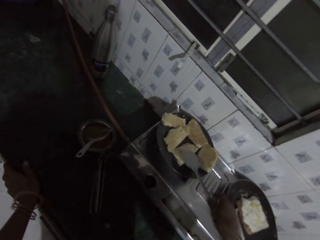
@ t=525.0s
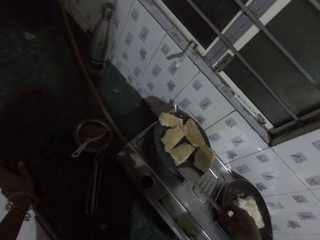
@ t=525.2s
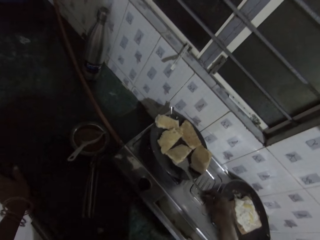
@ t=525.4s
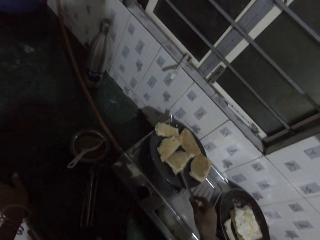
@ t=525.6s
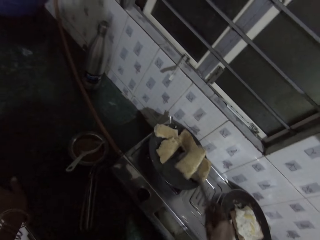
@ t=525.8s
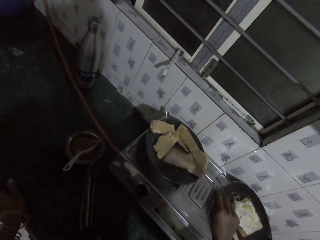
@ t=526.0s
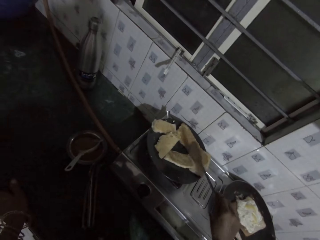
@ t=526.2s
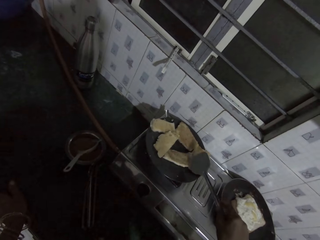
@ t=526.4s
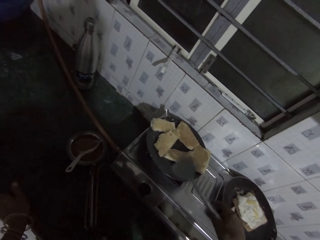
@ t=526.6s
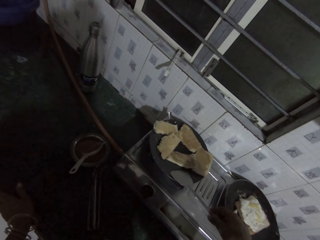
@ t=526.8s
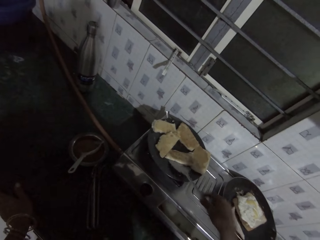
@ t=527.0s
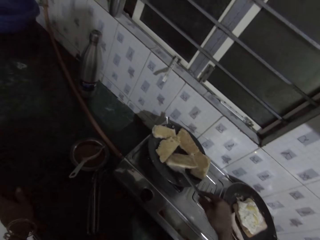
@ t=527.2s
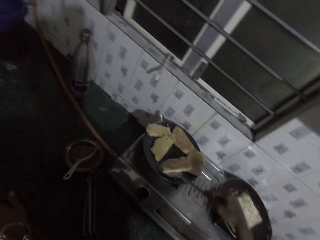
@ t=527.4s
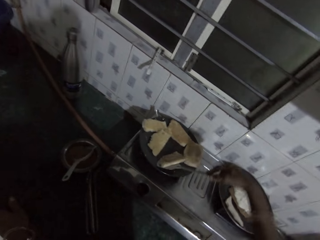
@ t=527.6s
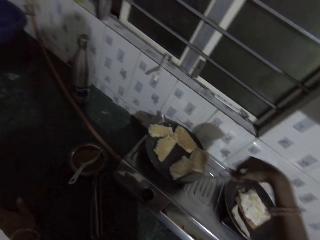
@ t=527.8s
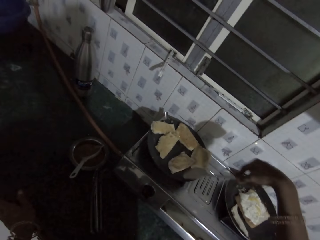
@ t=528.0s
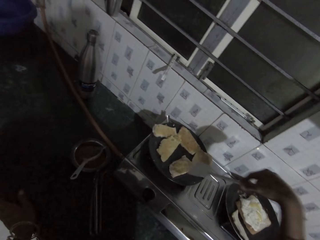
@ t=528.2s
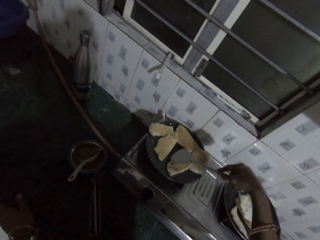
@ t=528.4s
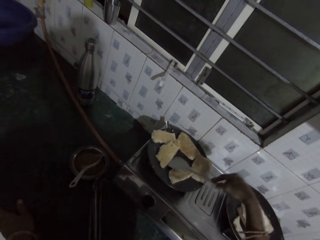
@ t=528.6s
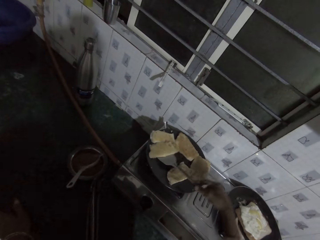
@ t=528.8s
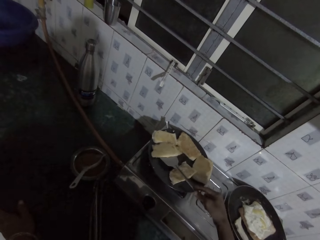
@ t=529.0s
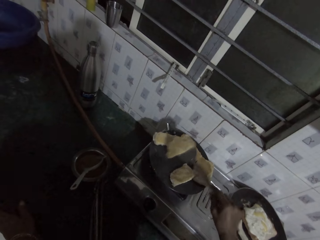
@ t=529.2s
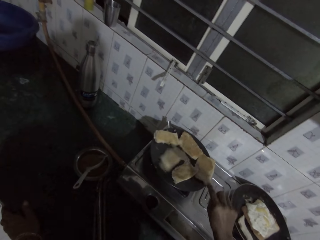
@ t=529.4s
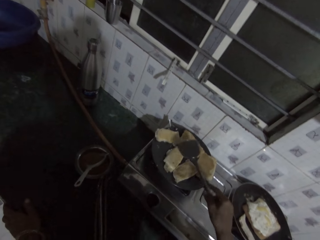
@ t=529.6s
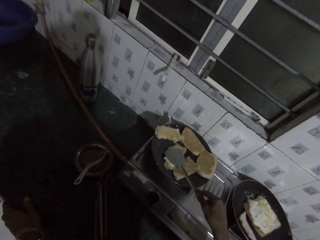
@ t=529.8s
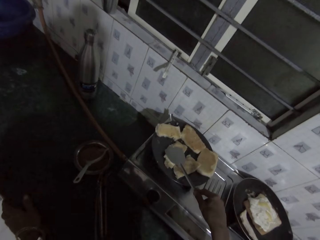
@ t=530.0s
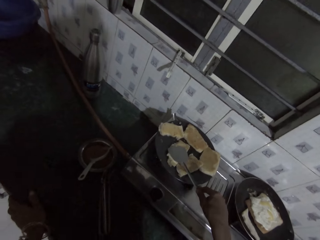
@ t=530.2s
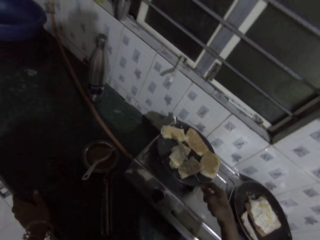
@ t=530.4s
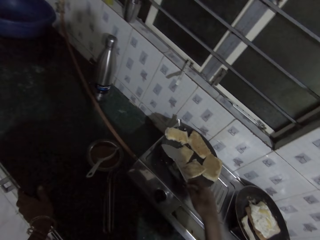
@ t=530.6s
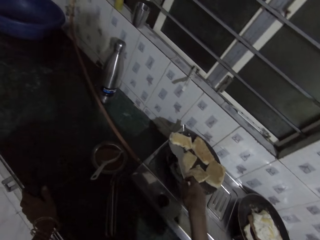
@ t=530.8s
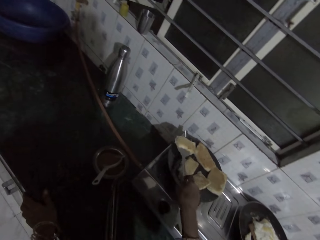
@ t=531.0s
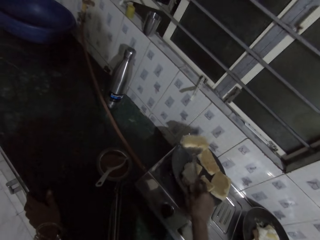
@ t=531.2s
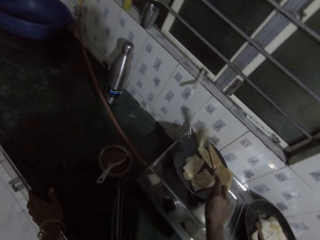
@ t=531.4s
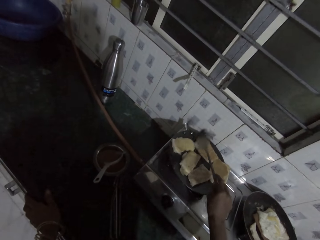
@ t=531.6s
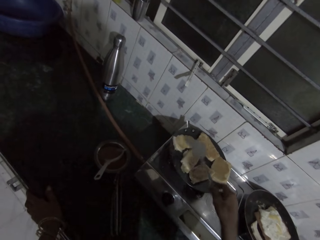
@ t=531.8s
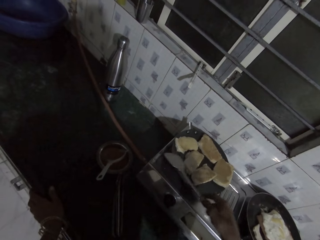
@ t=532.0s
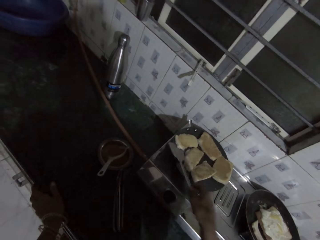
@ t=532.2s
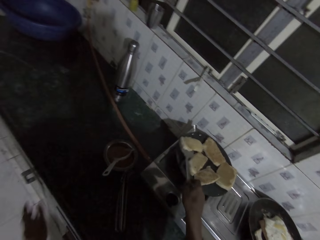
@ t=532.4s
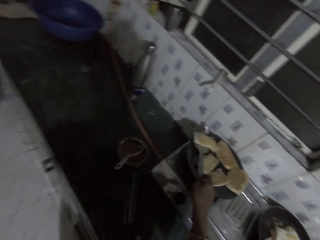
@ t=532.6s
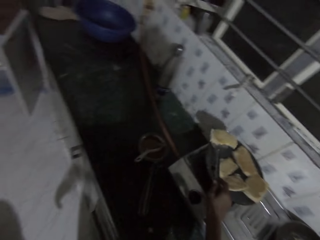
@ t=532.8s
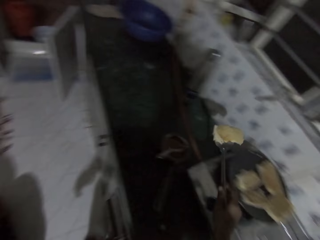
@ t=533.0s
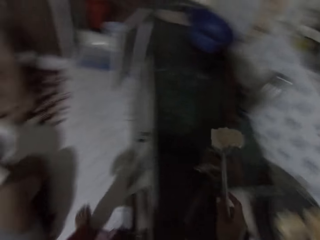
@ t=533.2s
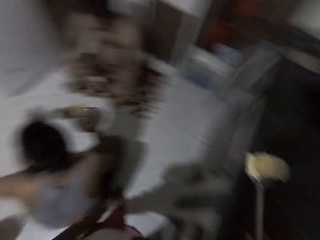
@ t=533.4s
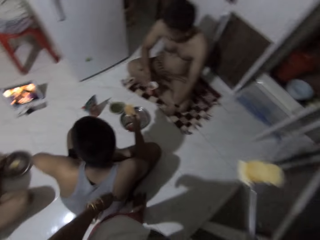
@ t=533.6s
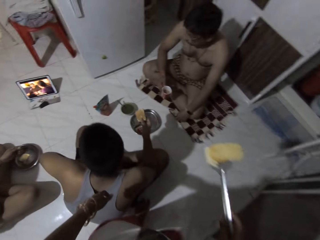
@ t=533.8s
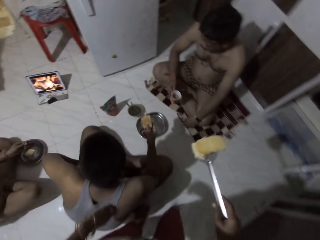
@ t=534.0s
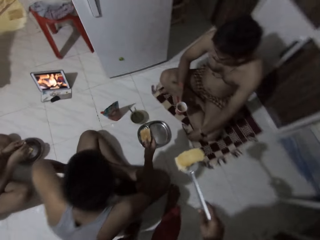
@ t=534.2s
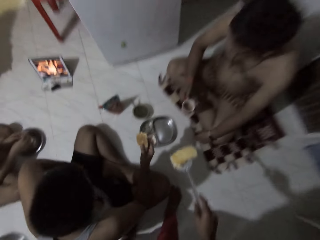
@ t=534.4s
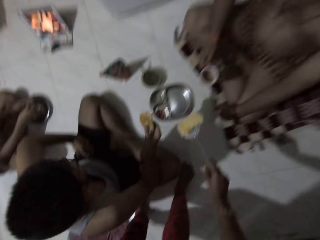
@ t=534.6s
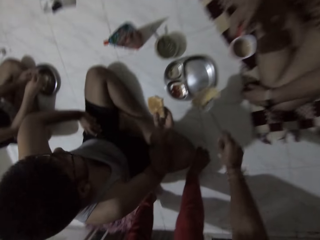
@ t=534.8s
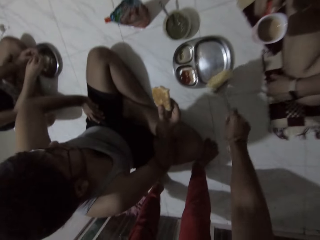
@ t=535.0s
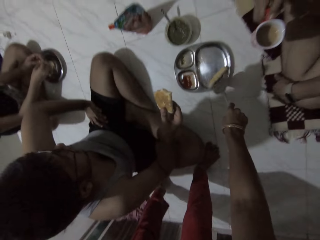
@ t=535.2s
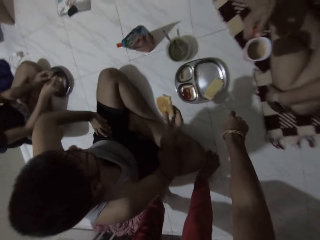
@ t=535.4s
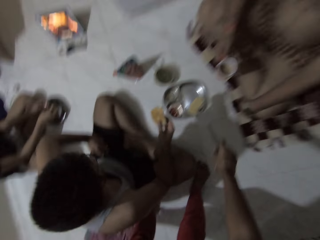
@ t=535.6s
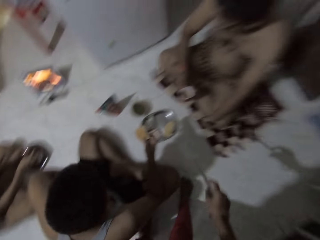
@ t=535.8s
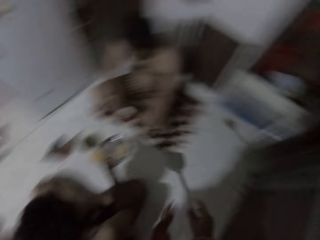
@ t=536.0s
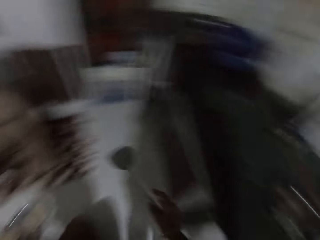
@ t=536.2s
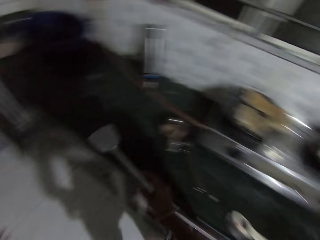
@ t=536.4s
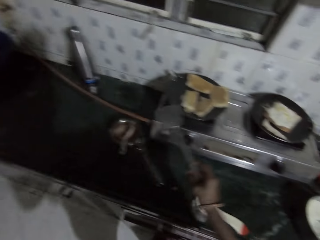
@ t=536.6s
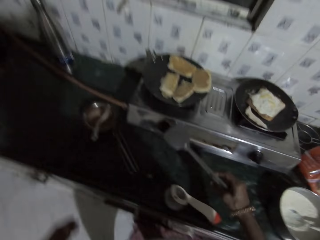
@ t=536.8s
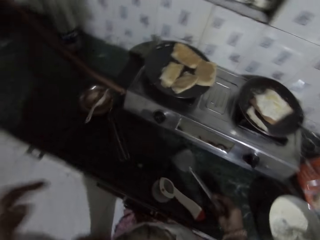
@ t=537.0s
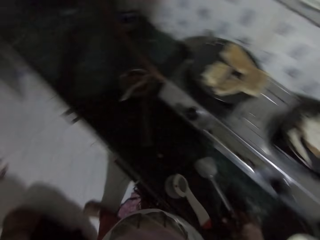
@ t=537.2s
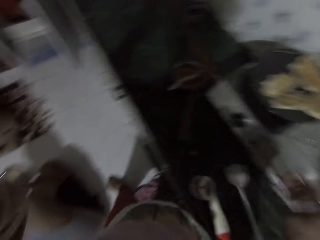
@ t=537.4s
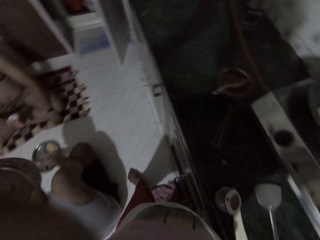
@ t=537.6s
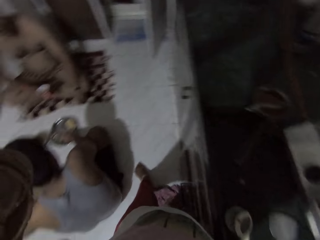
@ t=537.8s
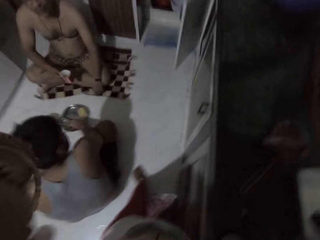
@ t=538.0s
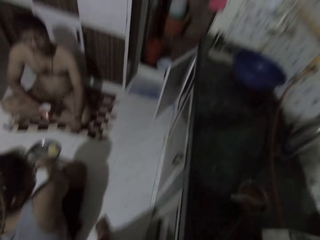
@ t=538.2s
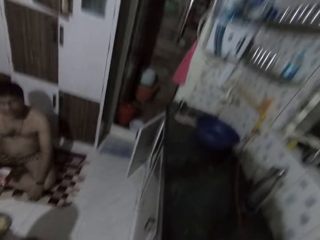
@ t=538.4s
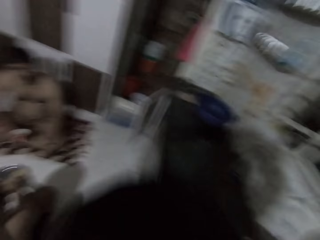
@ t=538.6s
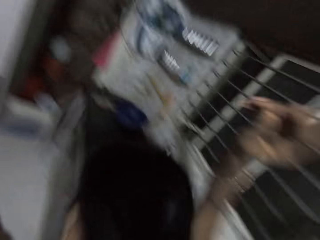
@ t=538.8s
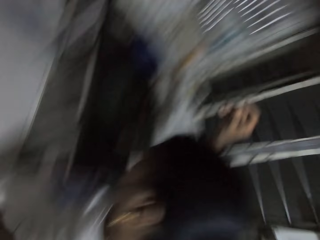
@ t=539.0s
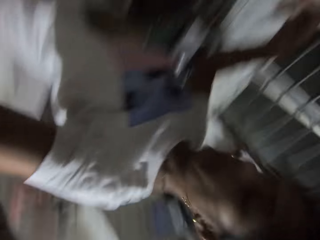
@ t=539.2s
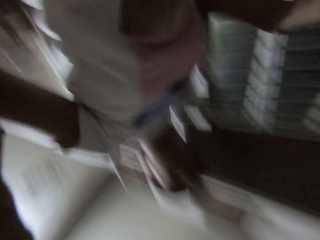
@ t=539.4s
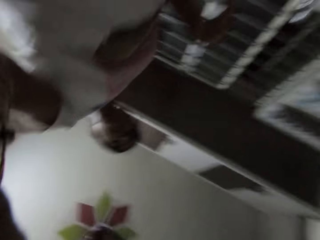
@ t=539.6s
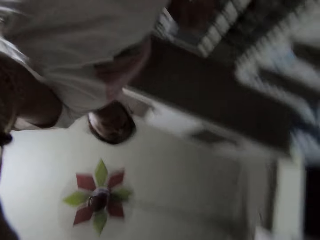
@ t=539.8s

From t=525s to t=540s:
The camera wearer picks a spoon on the pan. She turns over sandwiches in the frying pan on the cooker with the spoon in her right hand. She picks a fried sandwich from the frying pan on the cooker with the spoon in her right hand. She serves the fried sandwich on a plate on the ground with the spoon in her right hand. She talks with a man and another man. She drops the spoon in her right hand on the countertop. She stares around the room.

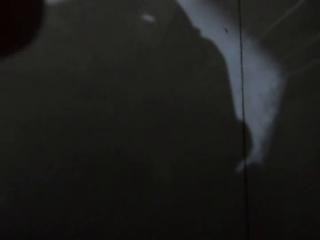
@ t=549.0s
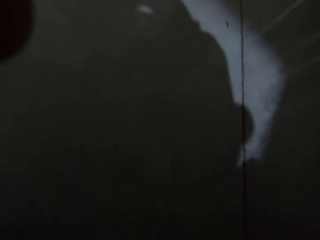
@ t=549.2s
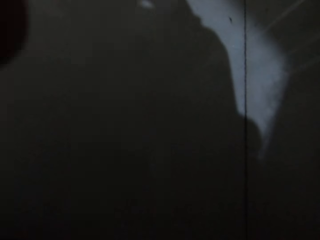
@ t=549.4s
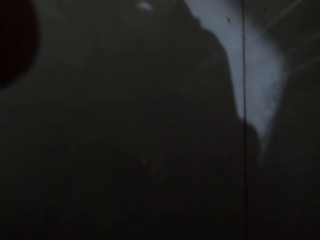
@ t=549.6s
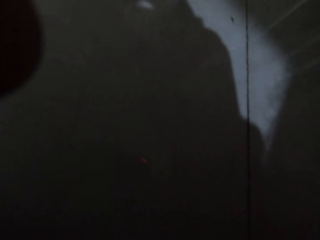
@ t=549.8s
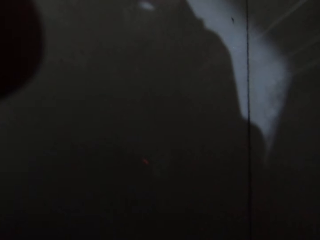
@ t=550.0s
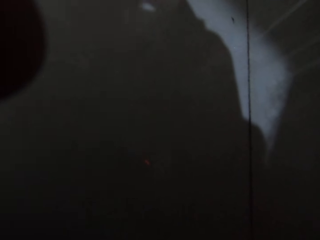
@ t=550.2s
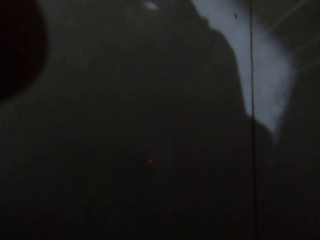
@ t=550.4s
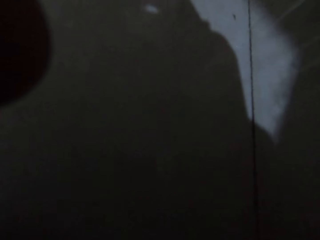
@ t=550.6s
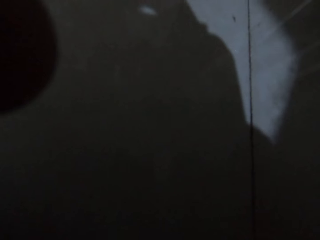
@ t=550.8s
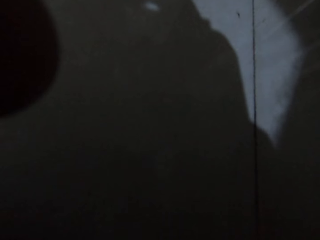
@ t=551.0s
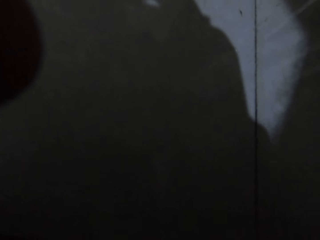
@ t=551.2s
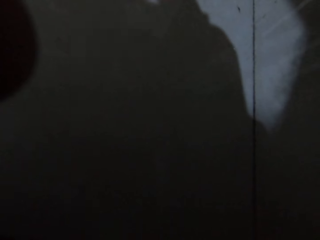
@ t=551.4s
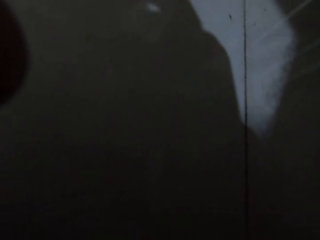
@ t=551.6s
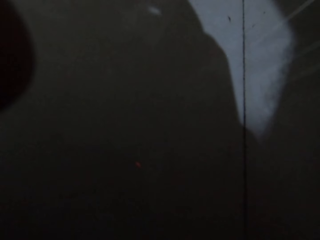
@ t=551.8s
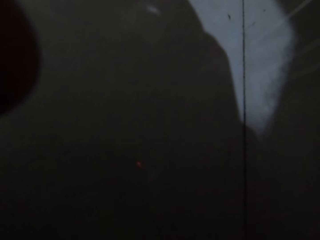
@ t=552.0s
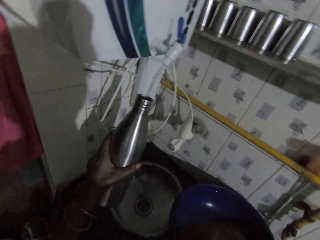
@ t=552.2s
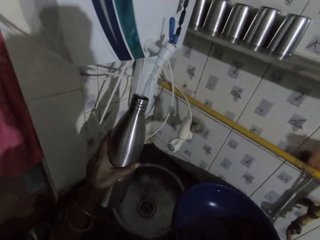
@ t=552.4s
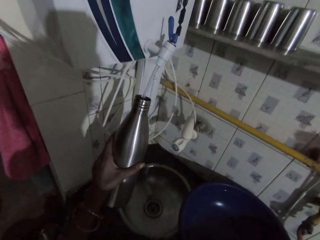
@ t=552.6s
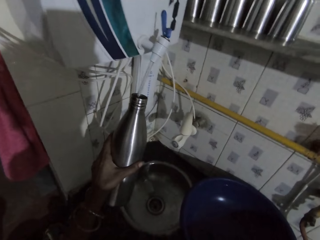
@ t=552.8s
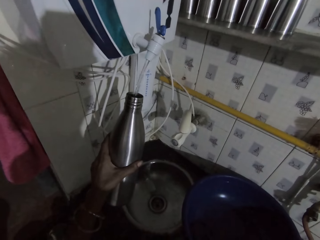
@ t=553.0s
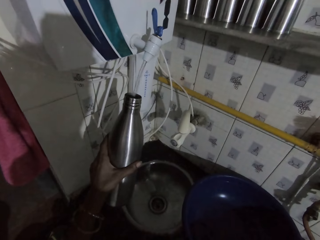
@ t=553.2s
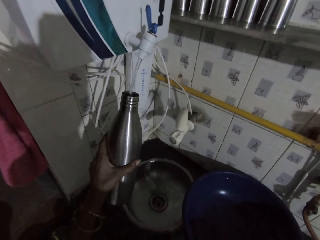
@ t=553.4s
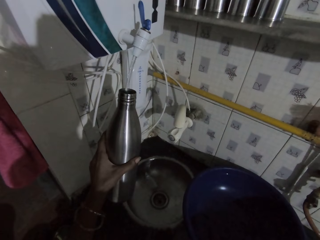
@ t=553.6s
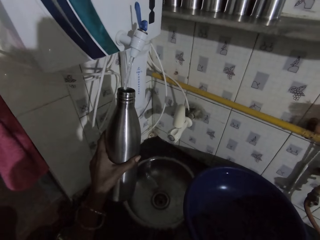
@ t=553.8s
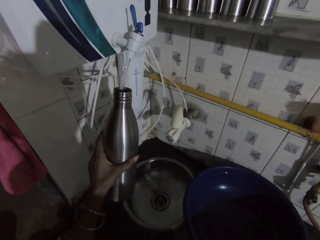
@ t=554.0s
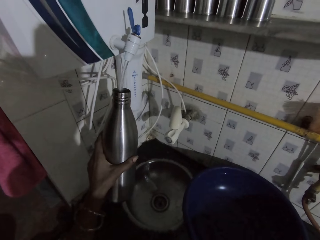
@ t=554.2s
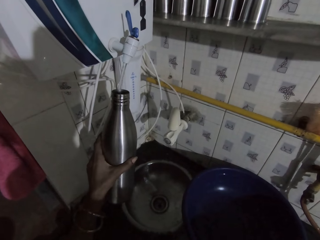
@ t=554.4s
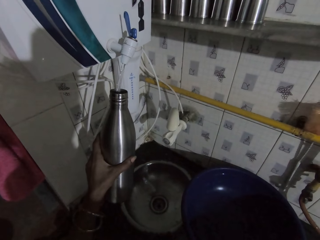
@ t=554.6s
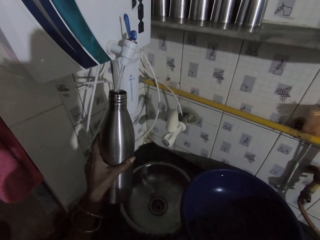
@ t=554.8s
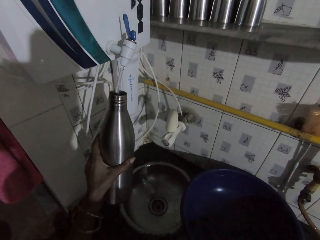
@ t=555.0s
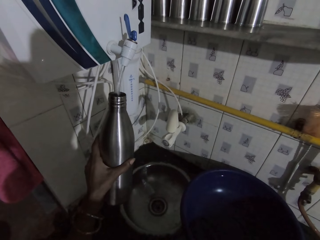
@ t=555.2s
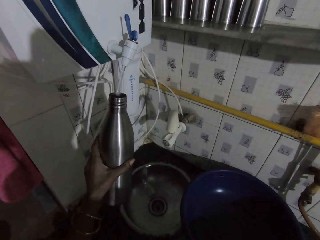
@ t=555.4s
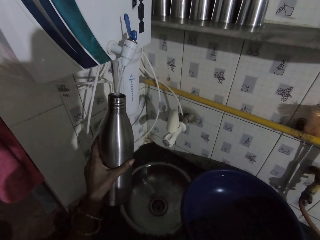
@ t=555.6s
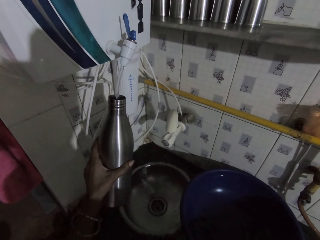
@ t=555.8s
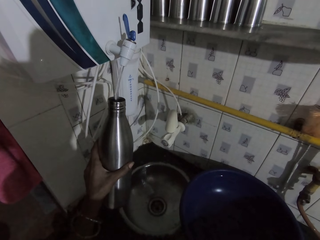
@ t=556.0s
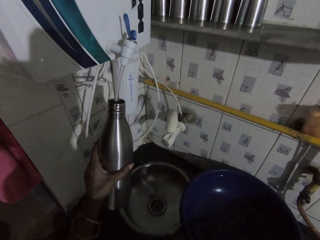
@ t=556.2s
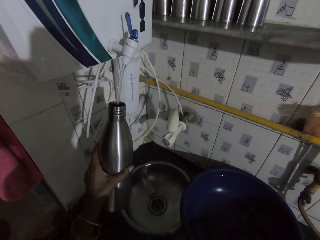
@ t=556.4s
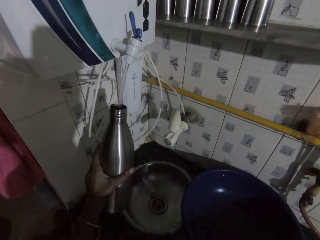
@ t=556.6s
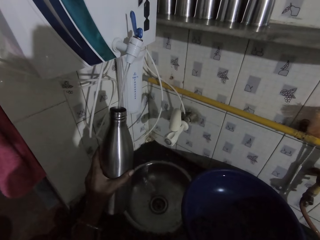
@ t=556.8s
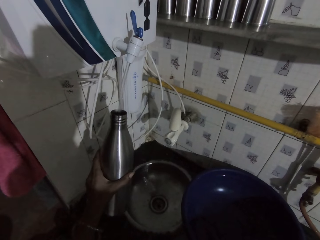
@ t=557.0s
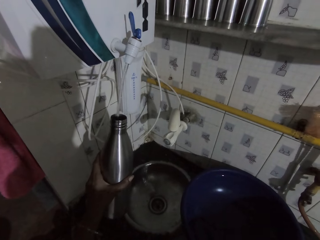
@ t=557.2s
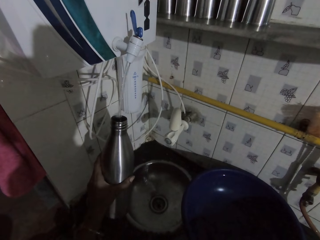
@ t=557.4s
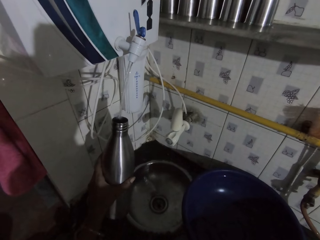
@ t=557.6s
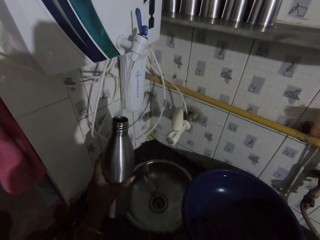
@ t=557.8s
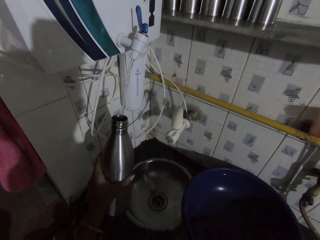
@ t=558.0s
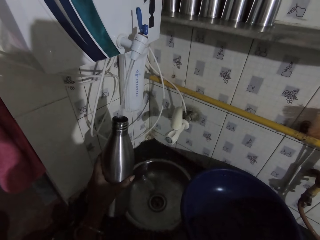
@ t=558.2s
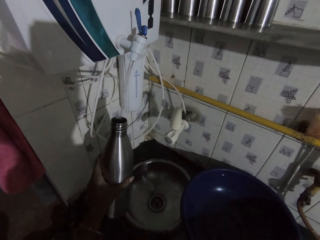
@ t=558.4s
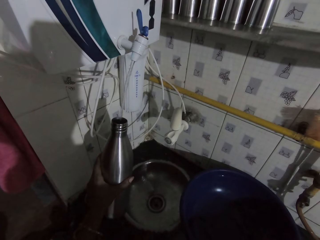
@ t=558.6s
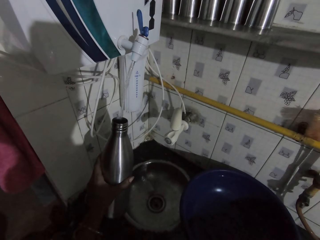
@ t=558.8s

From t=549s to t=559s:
The camera wearer takes water from a running tap with a bottle in her left hand.
